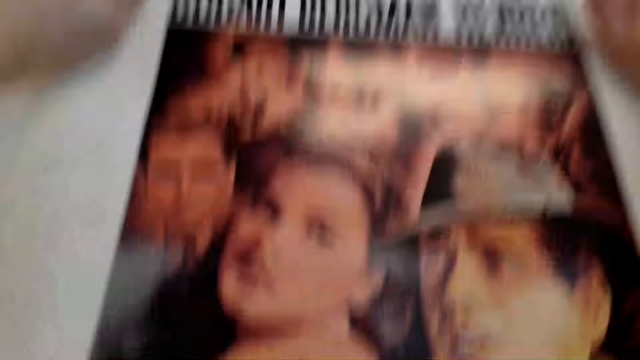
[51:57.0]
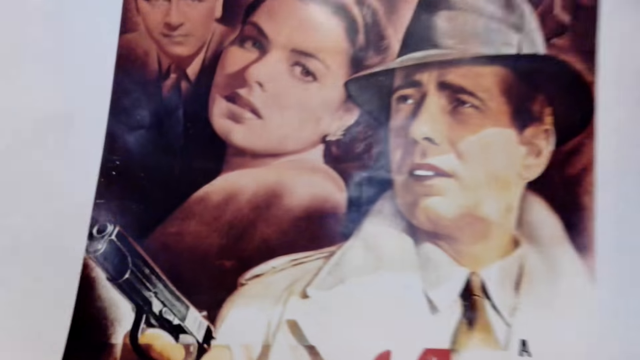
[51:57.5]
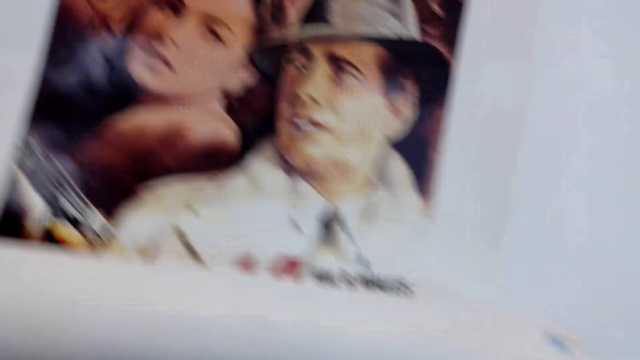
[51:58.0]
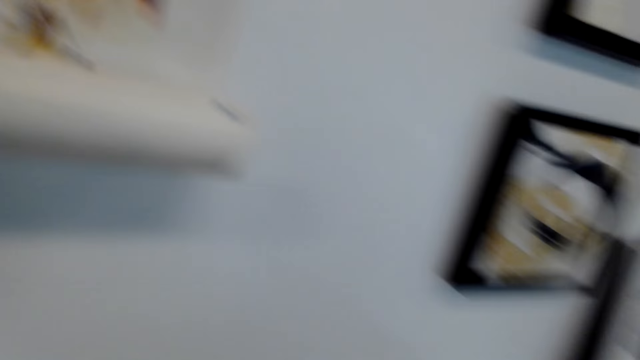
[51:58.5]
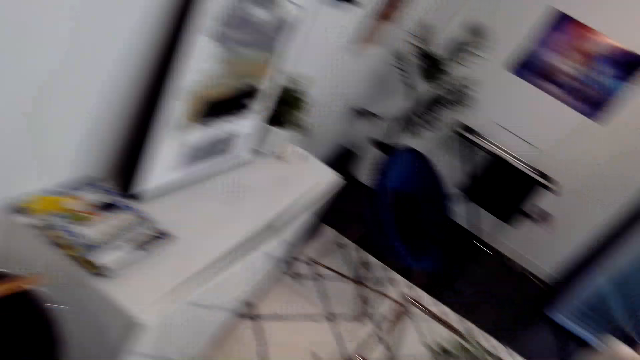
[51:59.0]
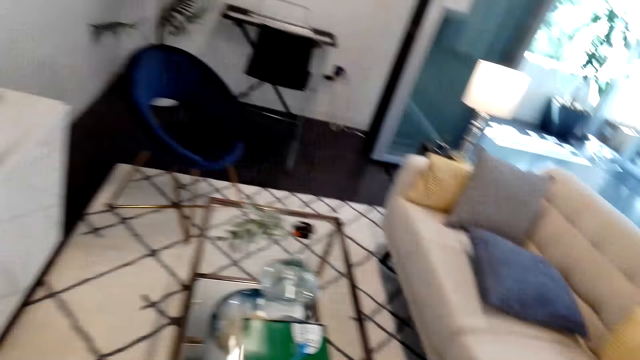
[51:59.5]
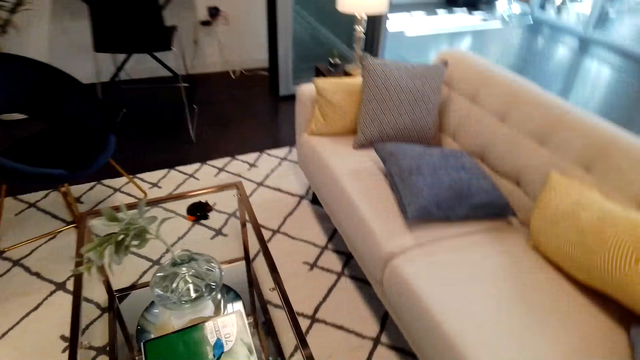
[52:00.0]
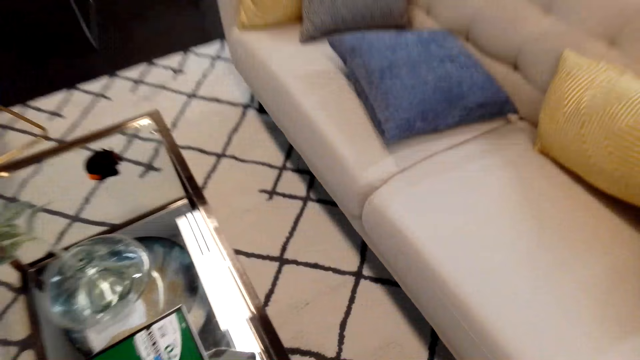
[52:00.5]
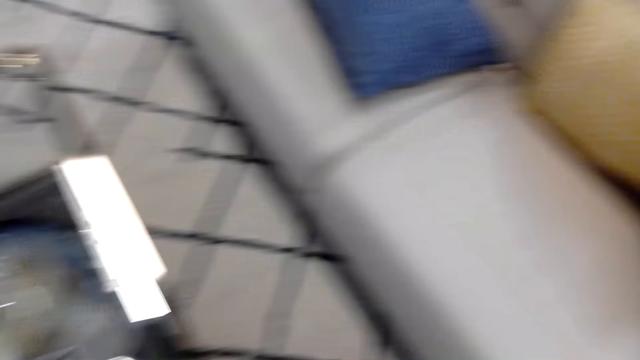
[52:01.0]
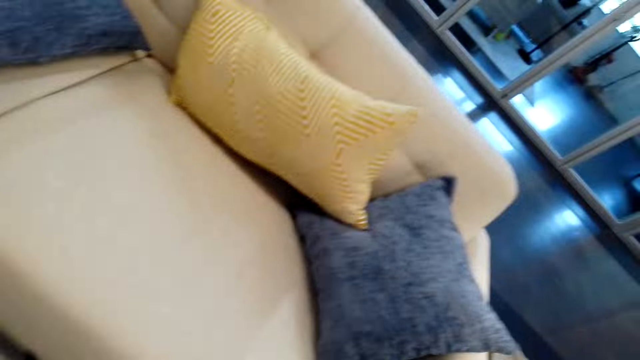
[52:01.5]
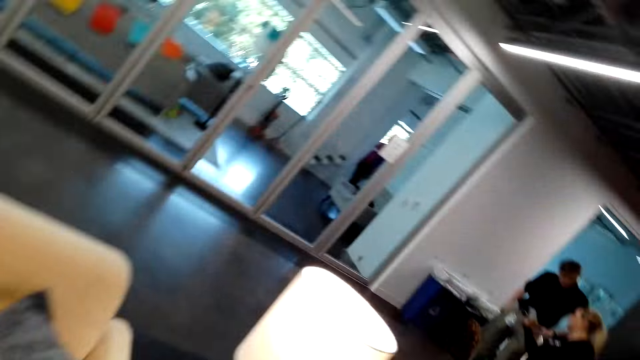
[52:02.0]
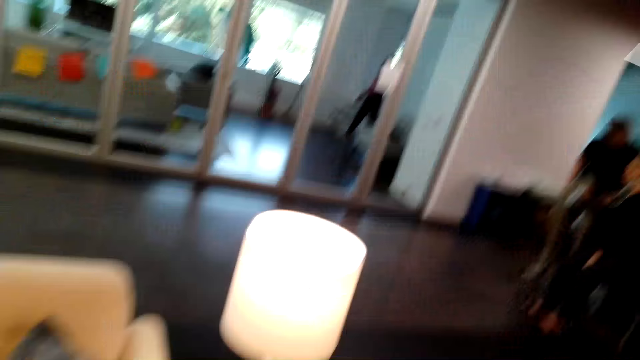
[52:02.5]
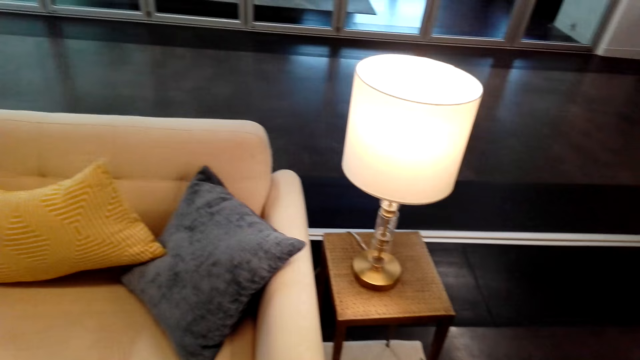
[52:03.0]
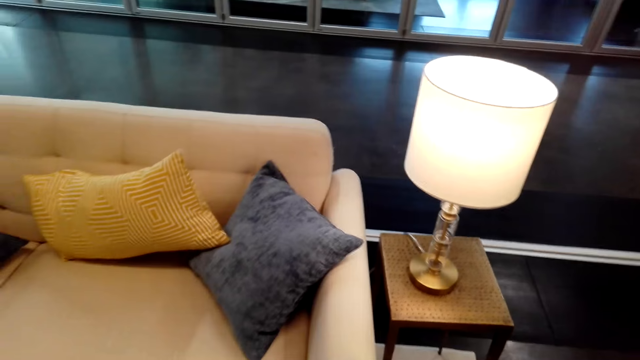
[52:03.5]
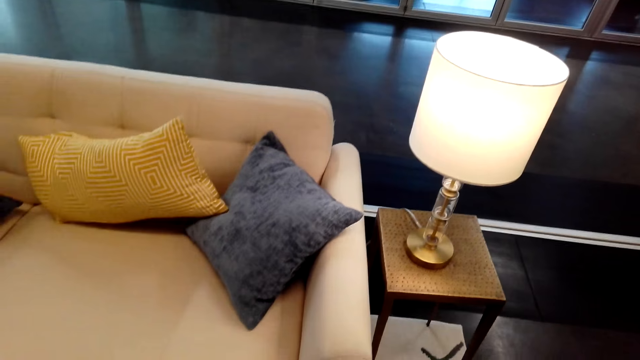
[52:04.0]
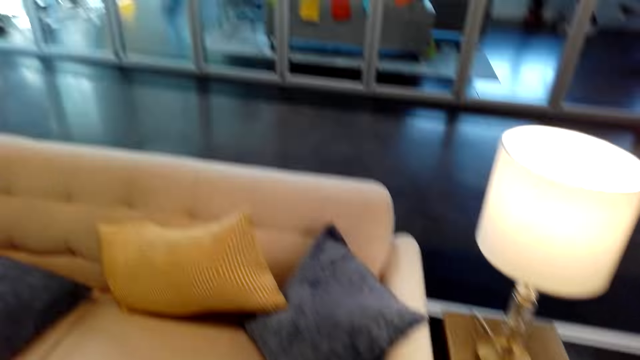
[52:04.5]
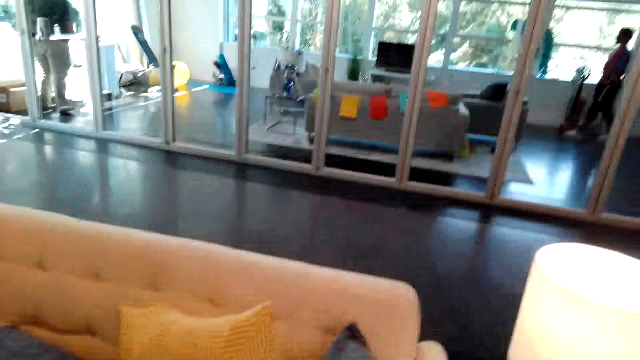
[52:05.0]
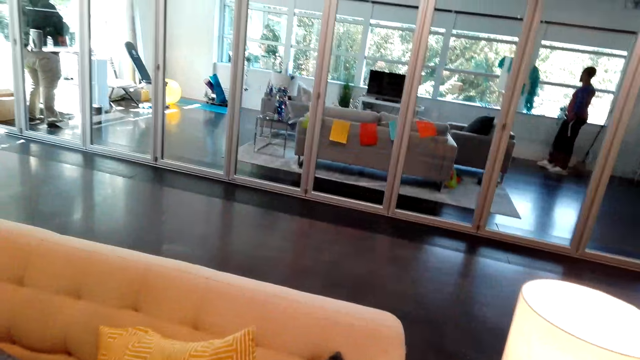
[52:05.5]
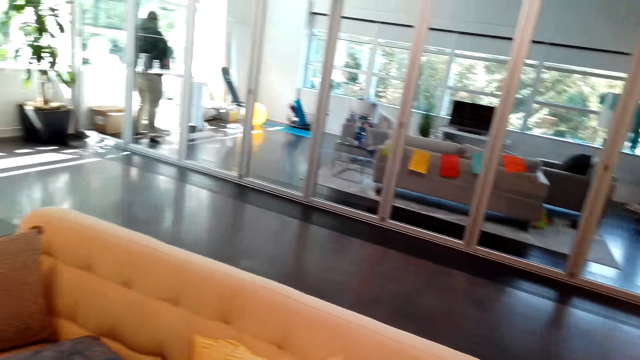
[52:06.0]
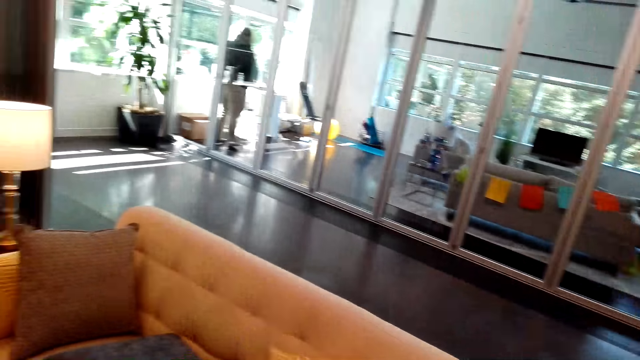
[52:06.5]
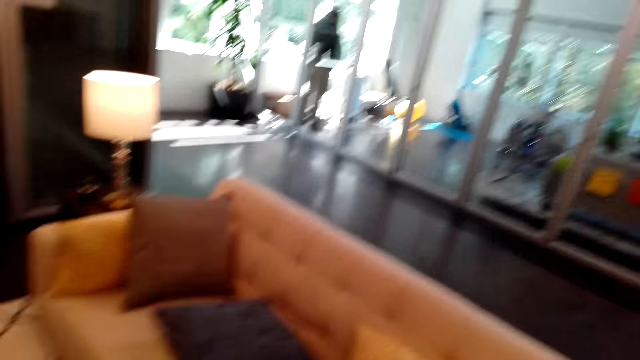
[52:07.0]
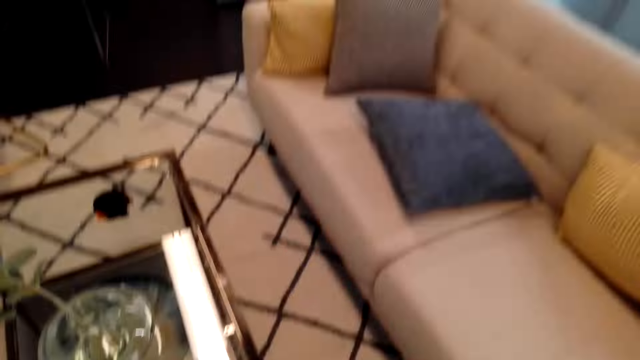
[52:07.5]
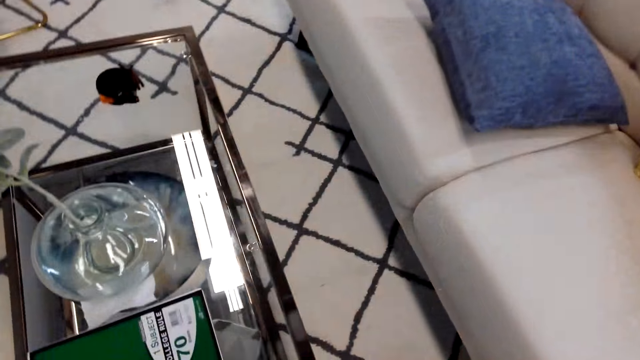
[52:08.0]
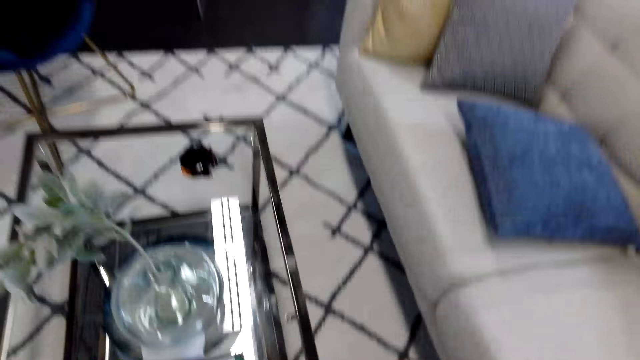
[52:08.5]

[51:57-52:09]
The camera wearer walks around the house.

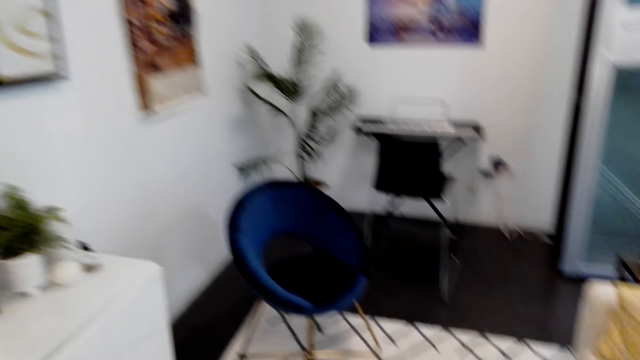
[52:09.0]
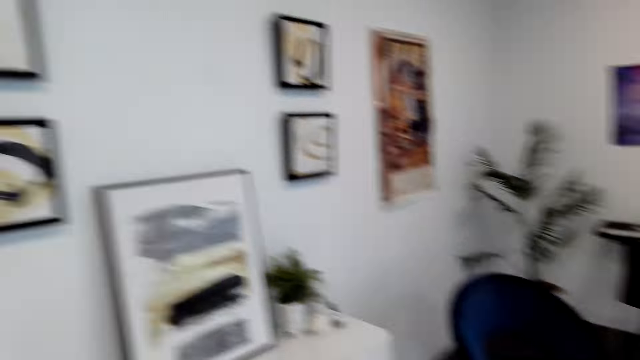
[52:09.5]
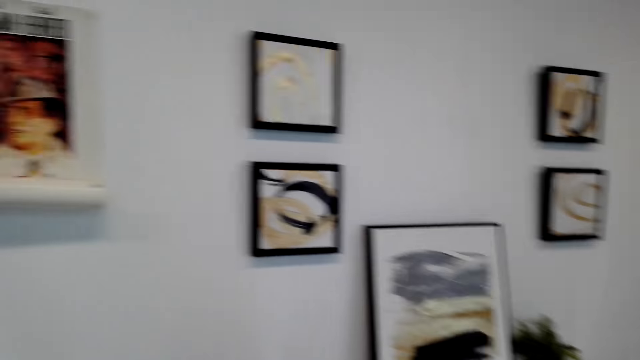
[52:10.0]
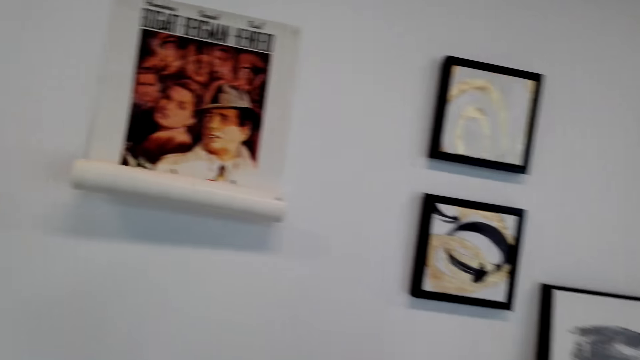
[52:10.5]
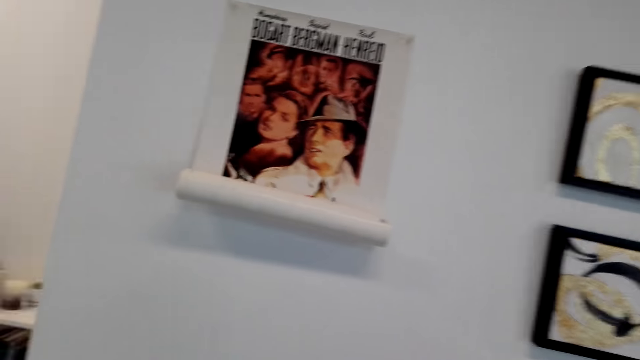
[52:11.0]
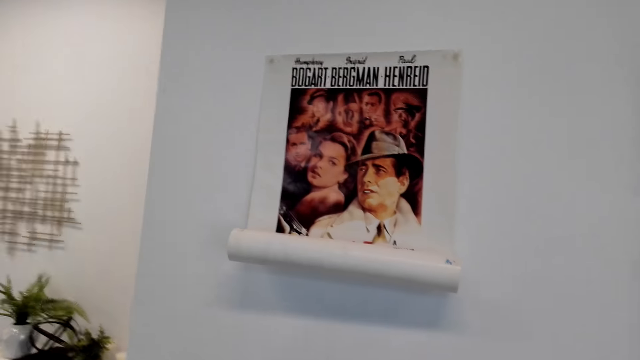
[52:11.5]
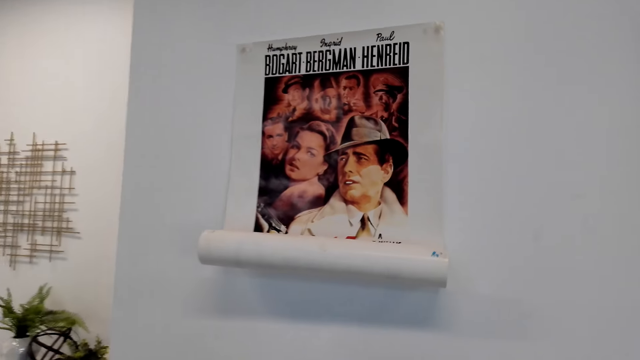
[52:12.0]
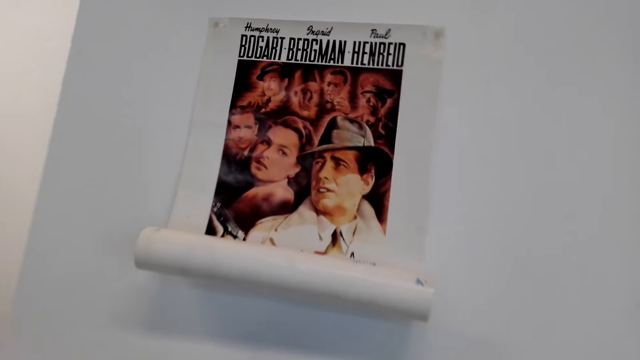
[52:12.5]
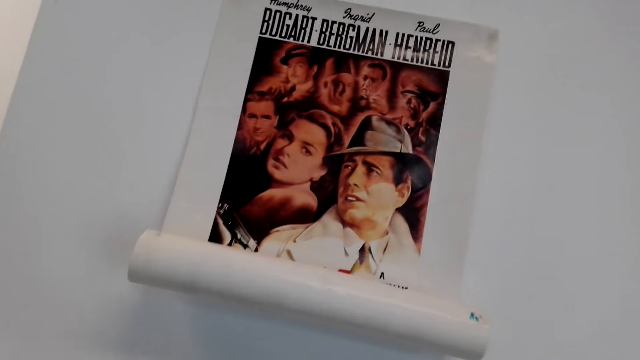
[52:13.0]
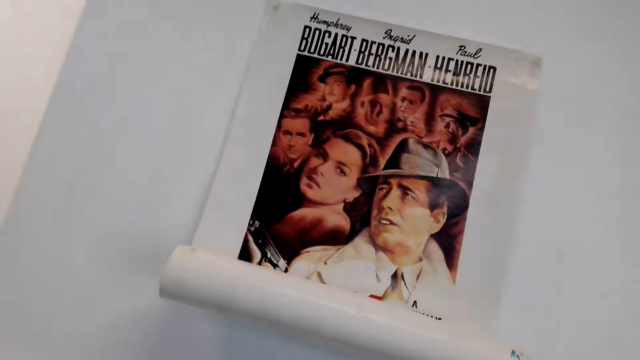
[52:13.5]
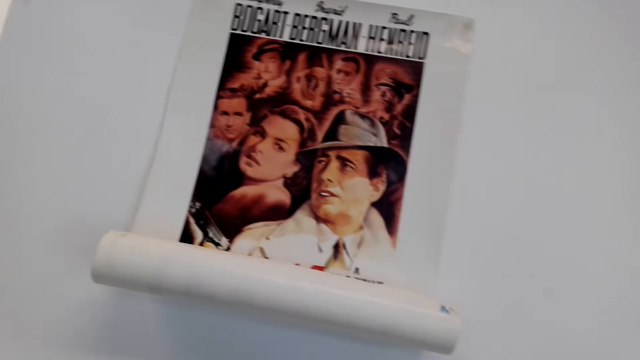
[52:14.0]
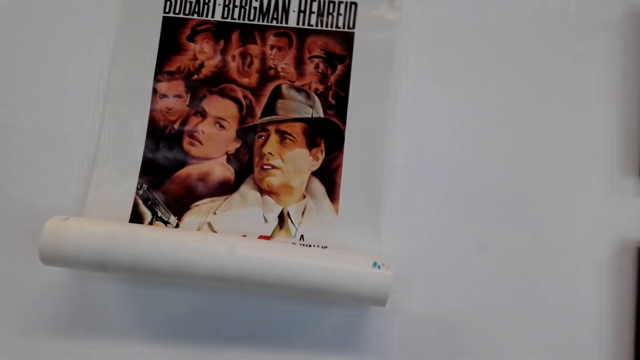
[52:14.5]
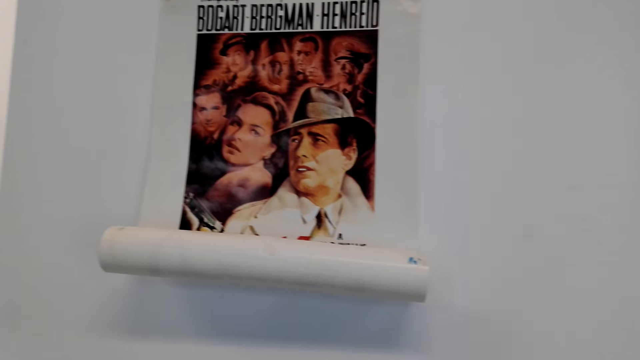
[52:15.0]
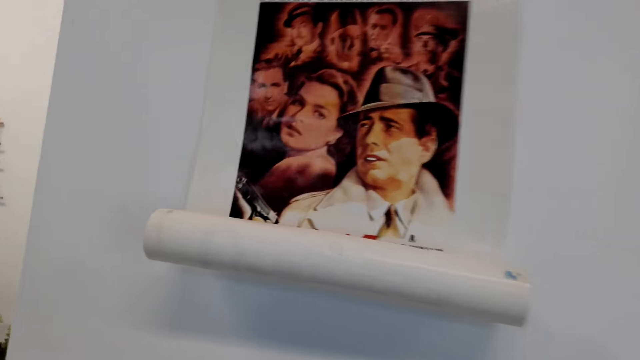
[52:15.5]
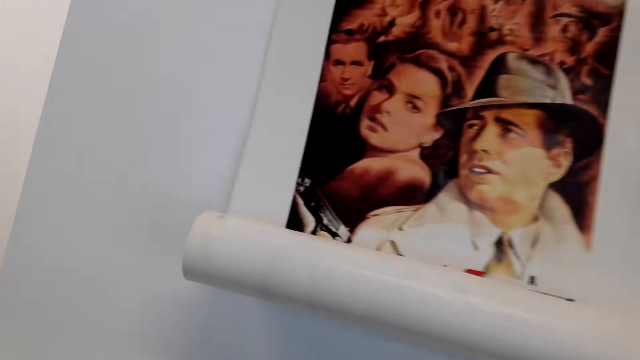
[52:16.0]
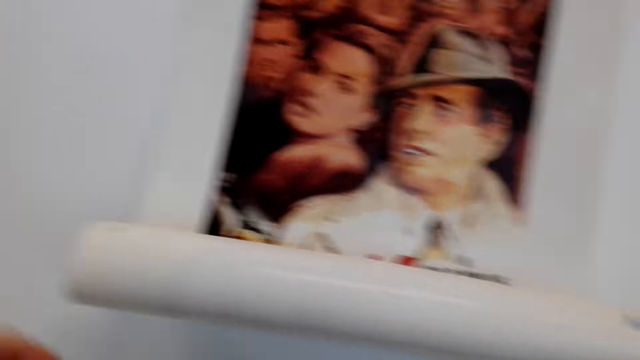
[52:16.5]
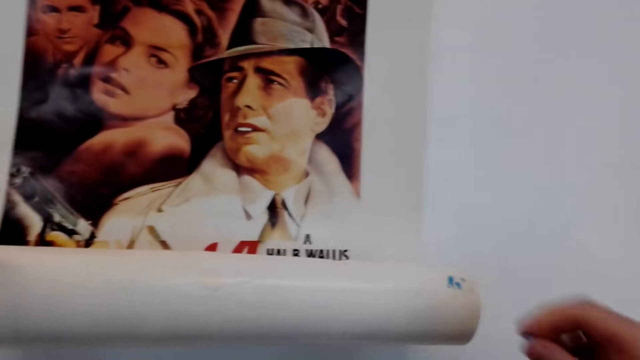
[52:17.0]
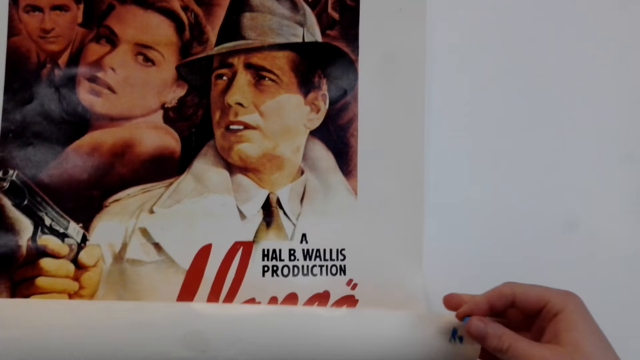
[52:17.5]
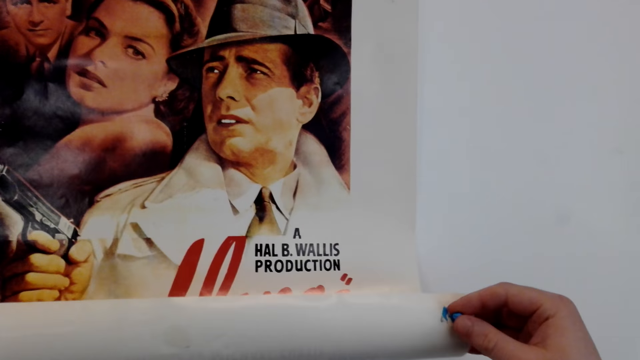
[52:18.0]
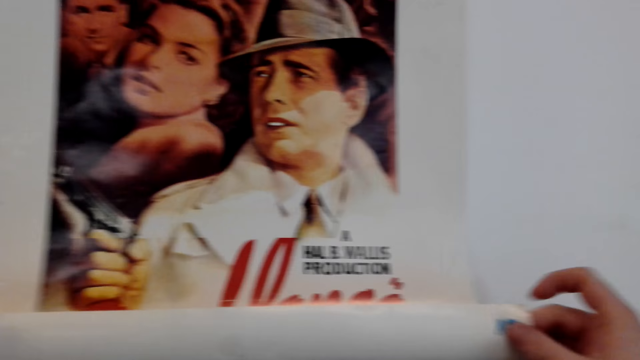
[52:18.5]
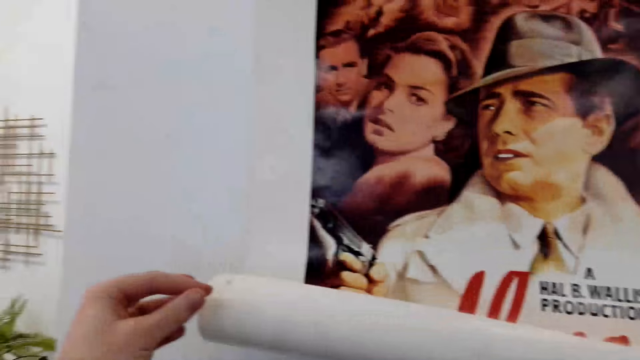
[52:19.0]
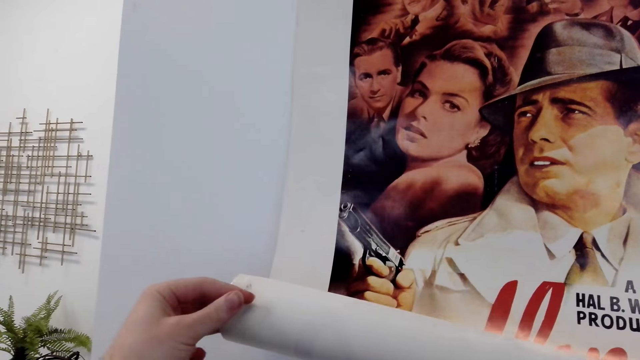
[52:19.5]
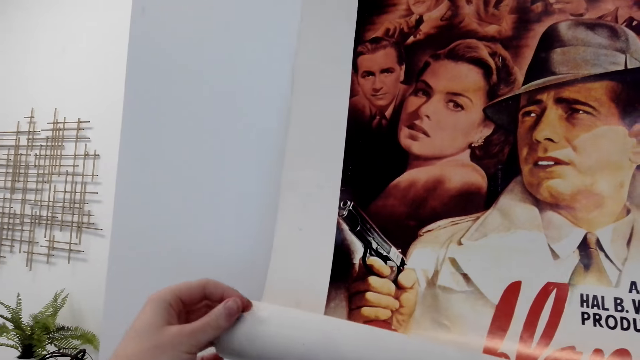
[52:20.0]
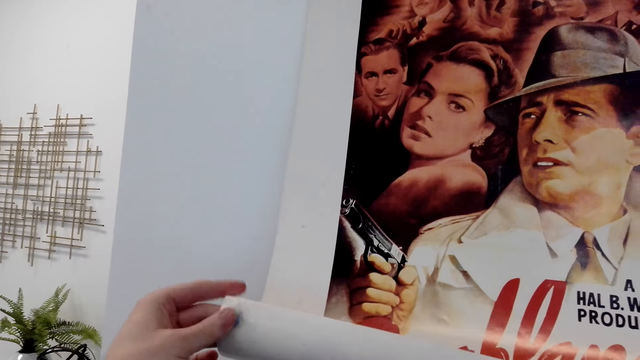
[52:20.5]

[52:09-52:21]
The camera wearer looks at the printed picture on the wall. They apply glue on the picture. They put pins on the printed picture on the wall.
